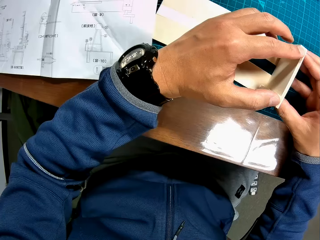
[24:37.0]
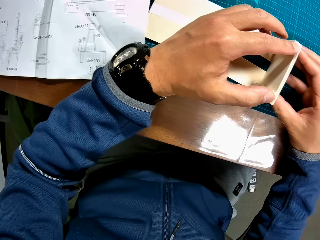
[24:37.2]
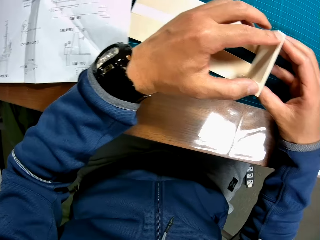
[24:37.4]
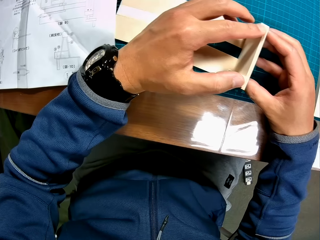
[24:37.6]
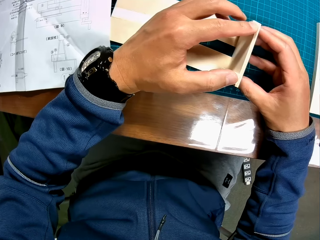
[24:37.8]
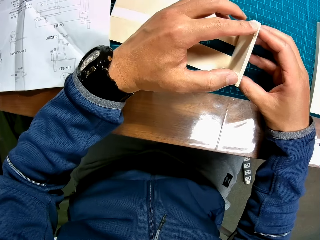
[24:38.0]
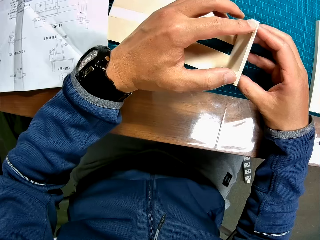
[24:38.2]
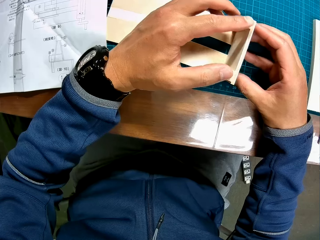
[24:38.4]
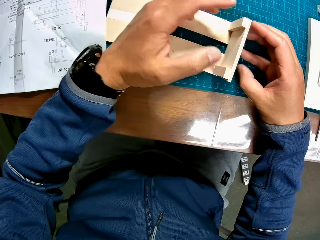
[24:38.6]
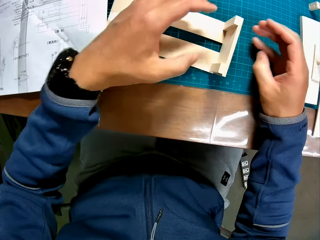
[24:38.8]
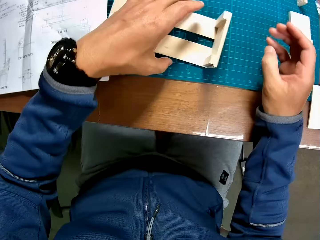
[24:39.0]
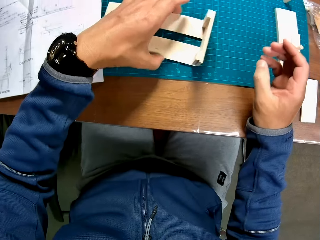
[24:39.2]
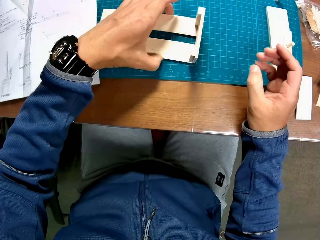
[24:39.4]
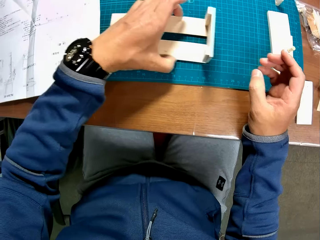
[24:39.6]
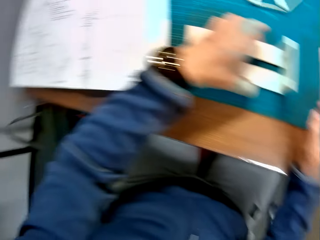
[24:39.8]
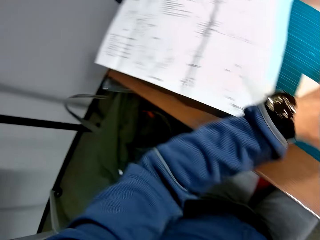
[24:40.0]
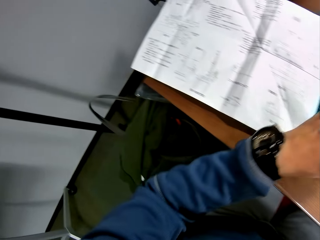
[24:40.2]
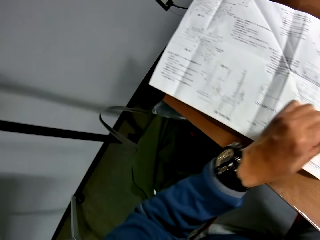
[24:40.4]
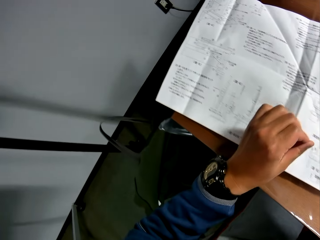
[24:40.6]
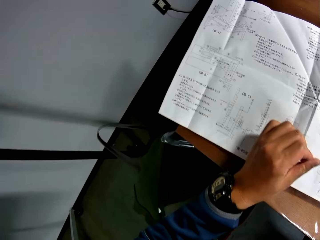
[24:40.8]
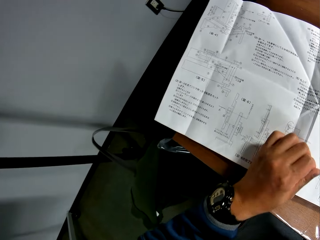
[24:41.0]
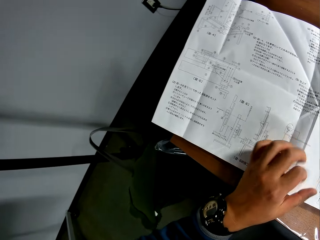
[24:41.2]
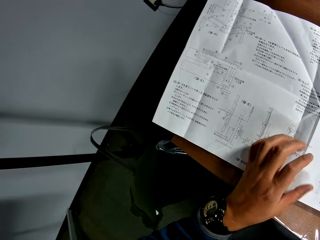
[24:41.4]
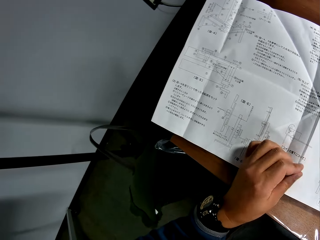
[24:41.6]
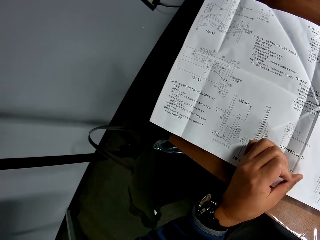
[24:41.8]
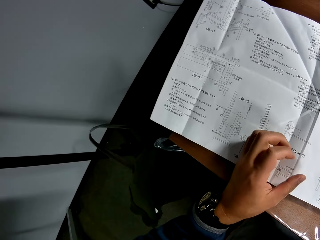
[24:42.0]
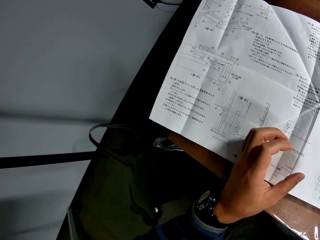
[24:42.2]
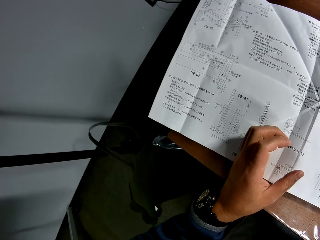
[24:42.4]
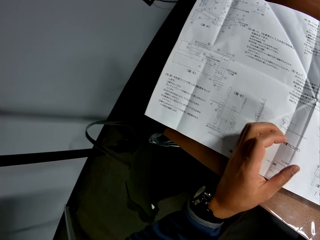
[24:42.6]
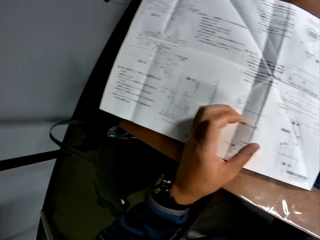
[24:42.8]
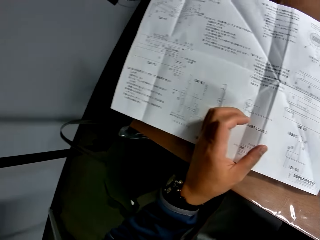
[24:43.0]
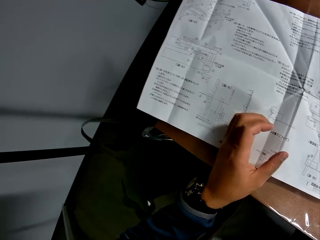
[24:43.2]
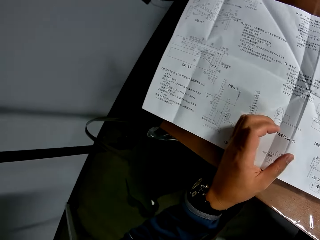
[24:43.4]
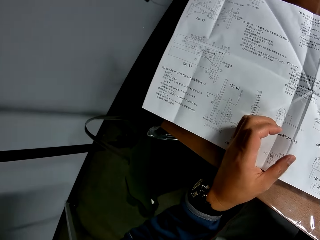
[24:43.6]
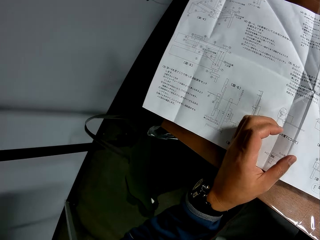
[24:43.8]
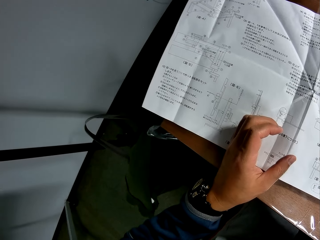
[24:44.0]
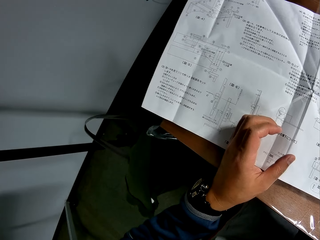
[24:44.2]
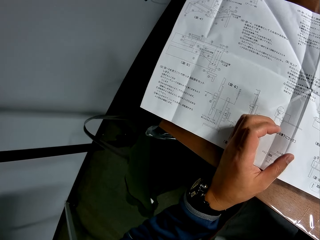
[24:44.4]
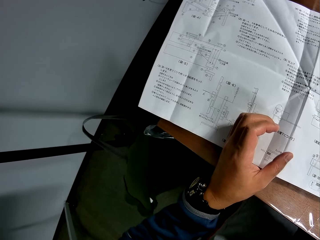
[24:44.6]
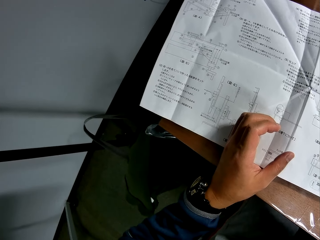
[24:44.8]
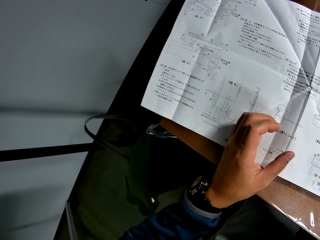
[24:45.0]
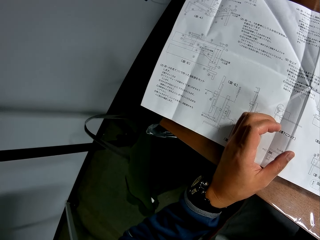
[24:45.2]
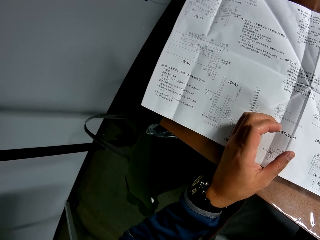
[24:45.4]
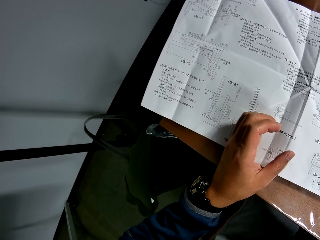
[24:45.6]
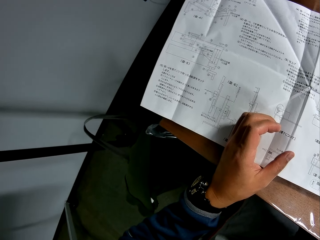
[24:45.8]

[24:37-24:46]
The camera wearer moves the wooden craft on the table. He places his hands on the table. He reads the manual.

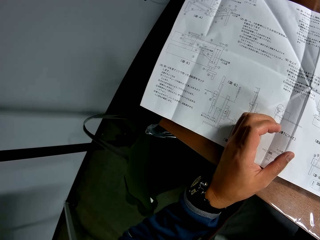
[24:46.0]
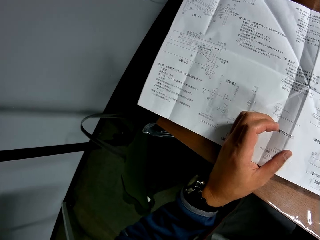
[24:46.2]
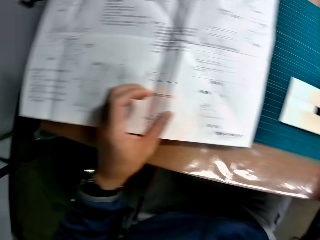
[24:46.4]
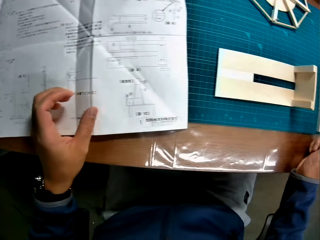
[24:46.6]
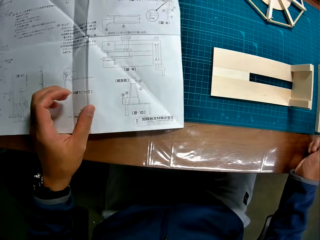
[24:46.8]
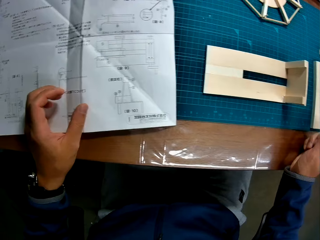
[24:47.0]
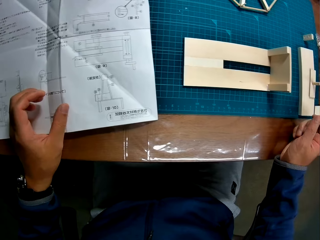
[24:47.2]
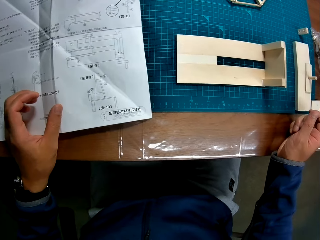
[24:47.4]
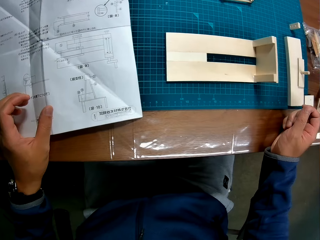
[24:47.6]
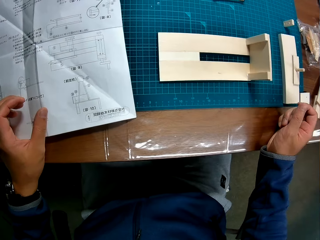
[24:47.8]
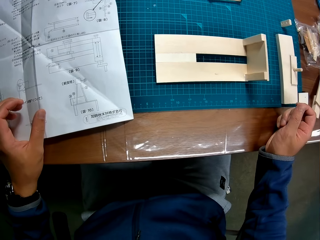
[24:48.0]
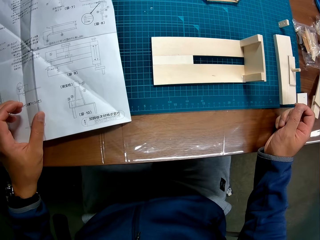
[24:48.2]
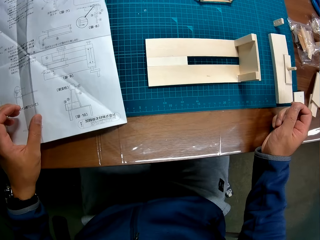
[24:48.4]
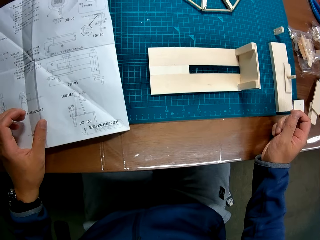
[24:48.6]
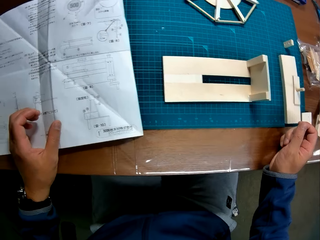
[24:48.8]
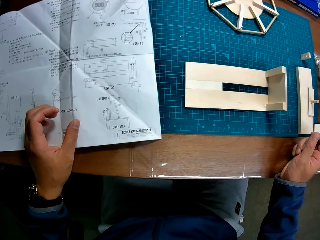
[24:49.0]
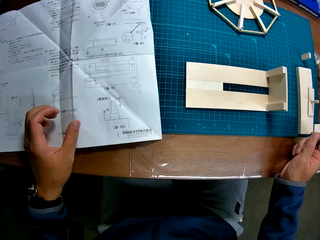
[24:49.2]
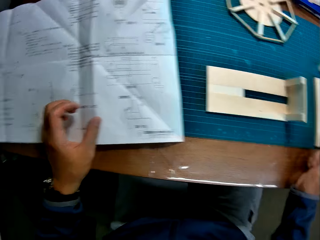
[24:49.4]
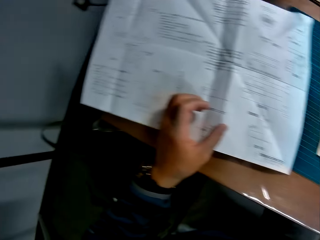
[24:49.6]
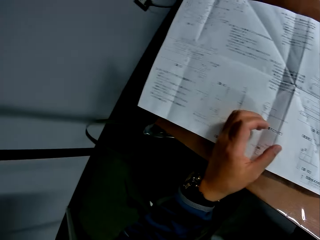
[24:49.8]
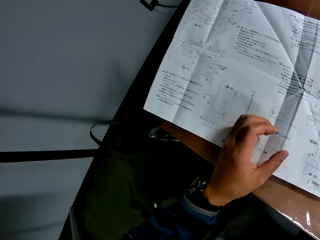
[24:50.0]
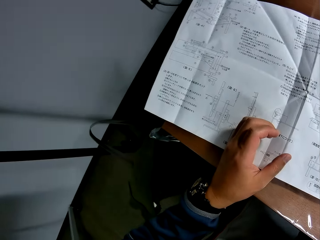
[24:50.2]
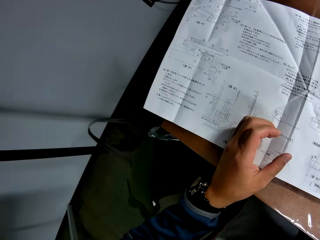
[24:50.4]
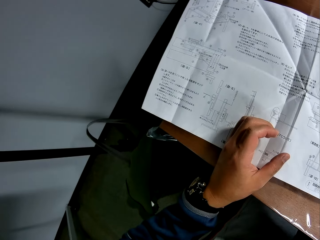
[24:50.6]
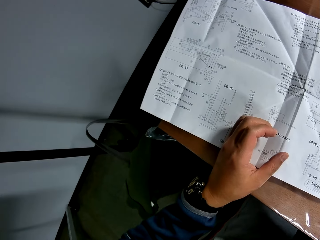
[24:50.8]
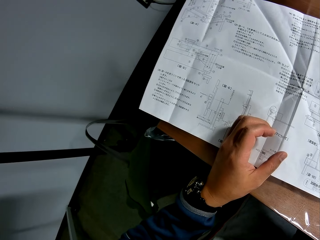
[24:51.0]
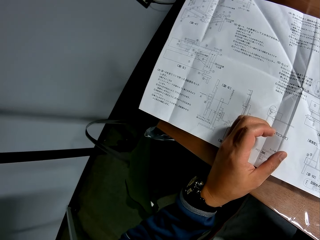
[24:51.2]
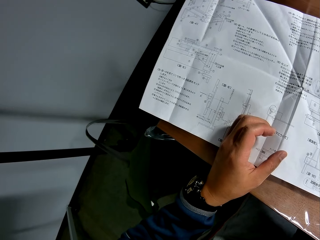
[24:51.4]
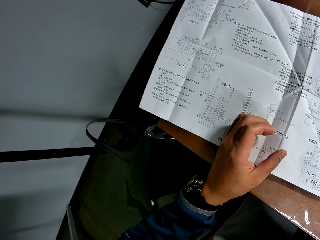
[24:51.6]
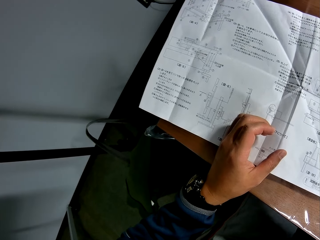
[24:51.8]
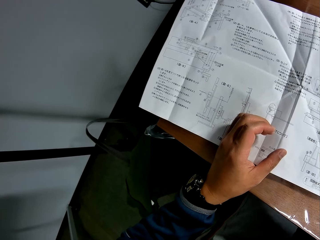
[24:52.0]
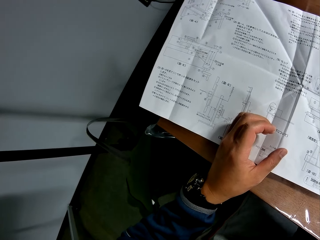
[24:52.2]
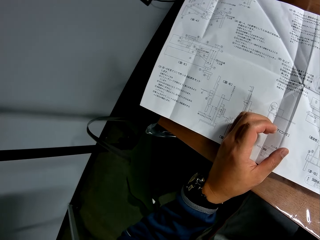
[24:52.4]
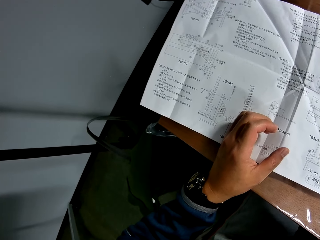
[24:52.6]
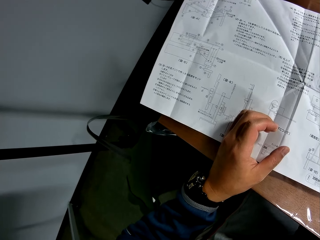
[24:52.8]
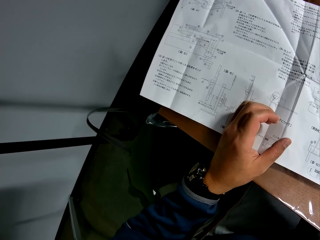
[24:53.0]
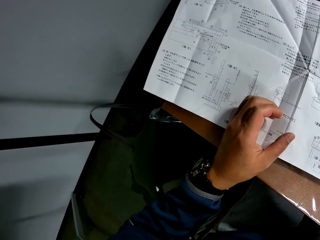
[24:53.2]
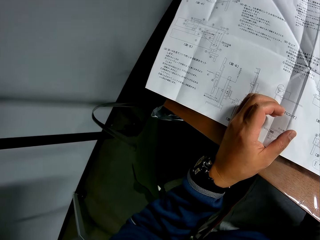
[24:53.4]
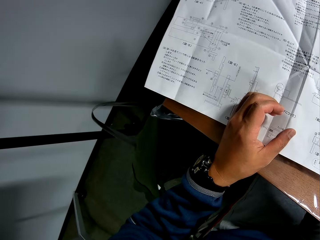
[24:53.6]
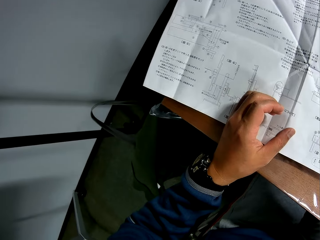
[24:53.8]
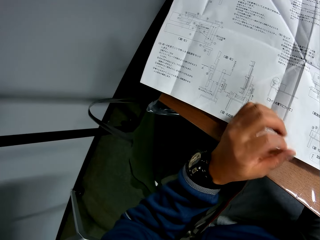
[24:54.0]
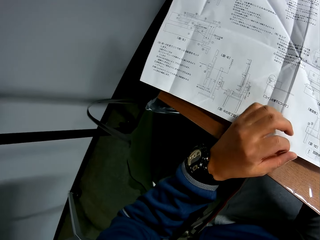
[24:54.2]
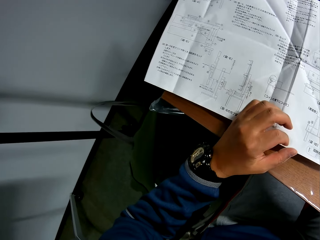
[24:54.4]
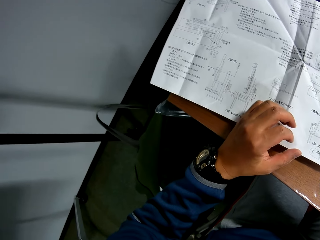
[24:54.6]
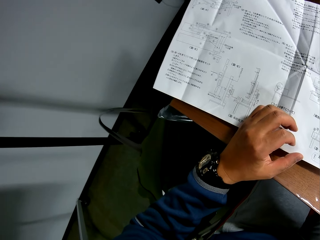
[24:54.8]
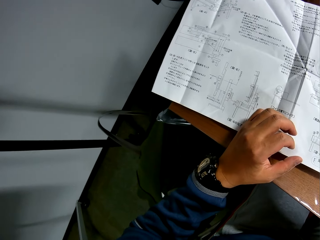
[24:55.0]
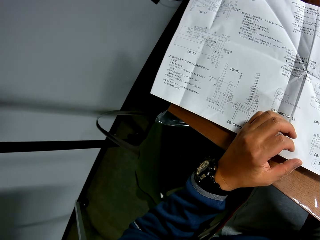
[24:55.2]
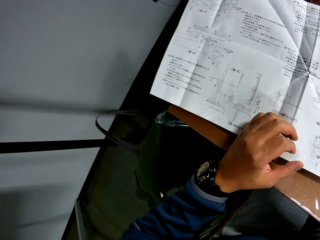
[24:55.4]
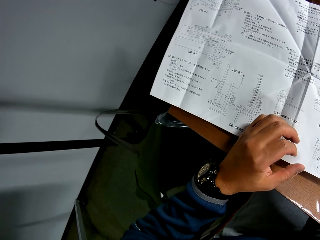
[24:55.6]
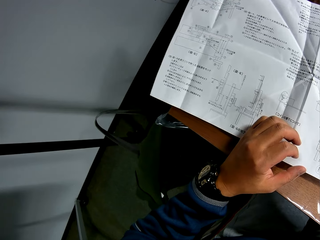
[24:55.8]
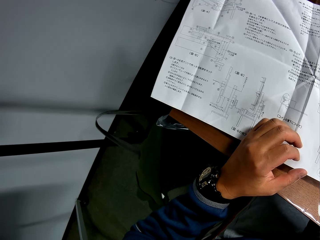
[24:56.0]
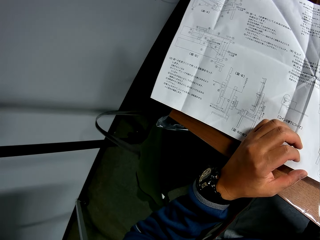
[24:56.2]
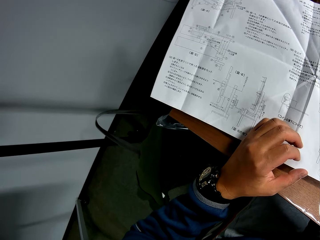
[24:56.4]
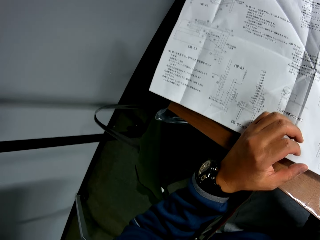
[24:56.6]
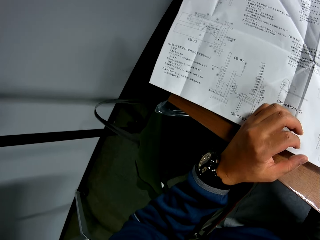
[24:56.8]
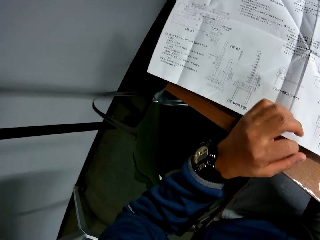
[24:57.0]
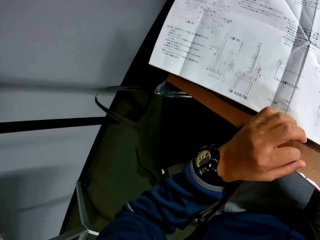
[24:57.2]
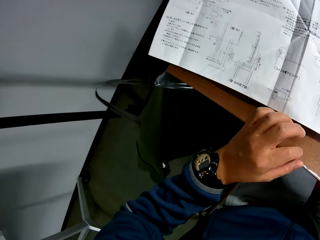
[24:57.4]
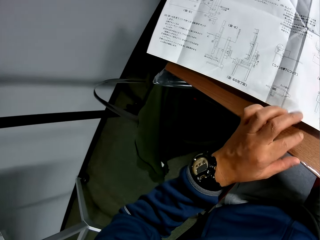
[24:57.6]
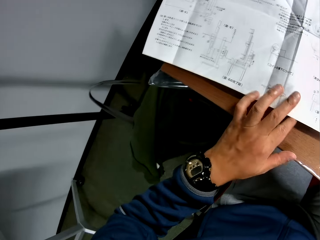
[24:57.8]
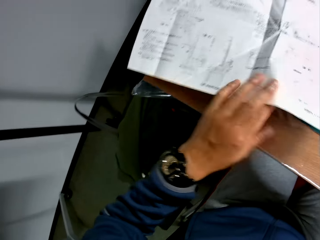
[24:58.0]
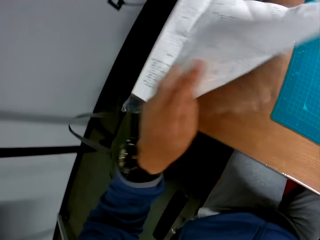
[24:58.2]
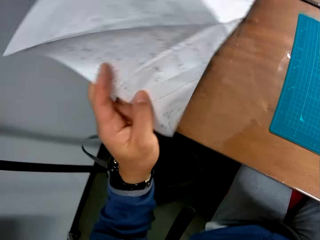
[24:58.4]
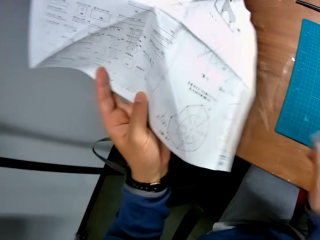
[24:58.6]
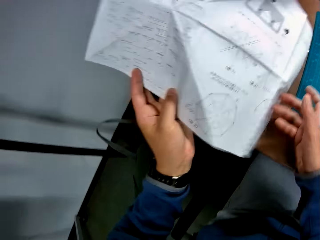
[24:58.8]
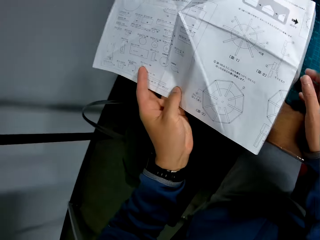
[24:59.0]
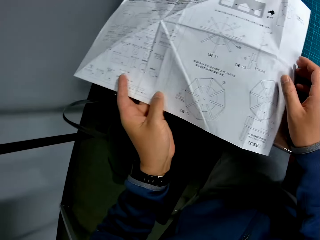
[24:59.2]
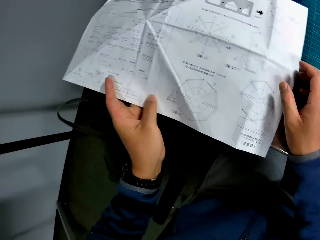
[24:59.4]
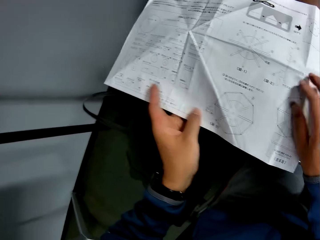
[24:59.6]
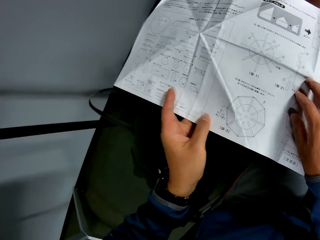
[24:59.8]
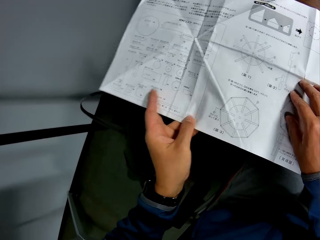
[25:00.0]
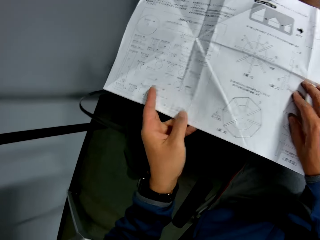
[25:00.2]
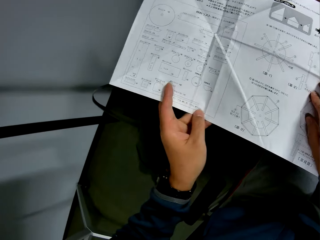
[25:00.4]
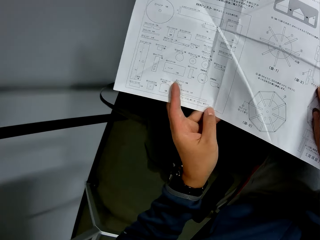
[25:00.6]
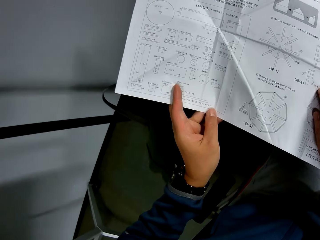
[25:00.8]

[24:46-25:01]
The camera wearer looks at the wood. They read the manual. They turn a sheet on the table to the other side.
